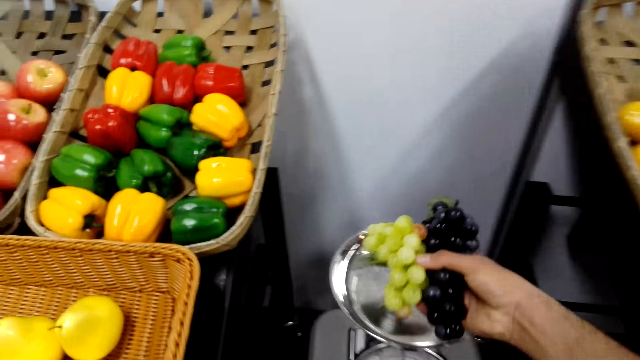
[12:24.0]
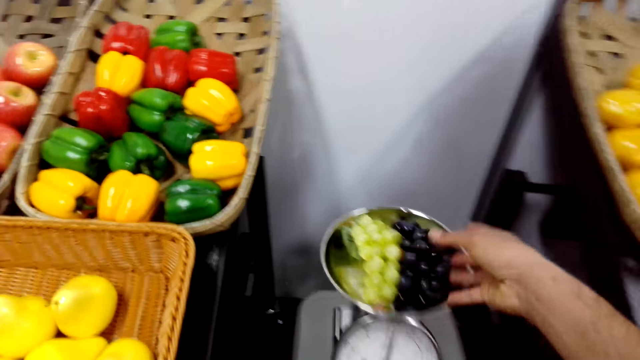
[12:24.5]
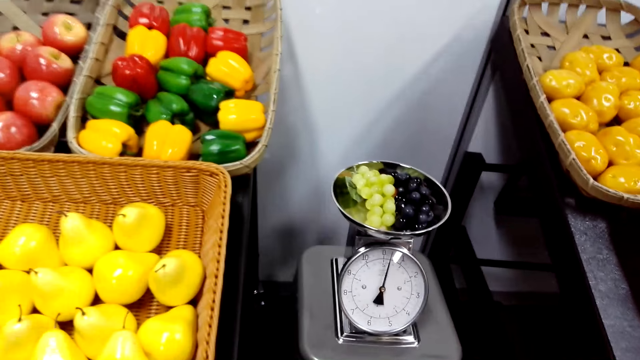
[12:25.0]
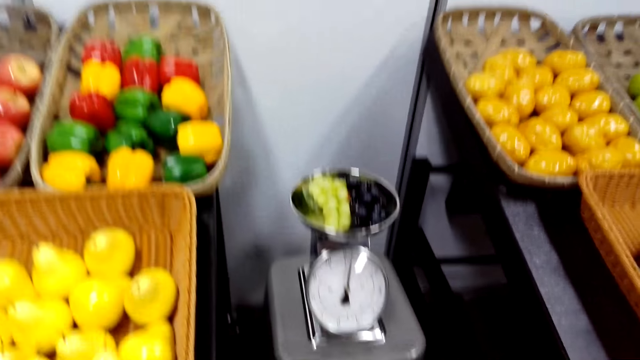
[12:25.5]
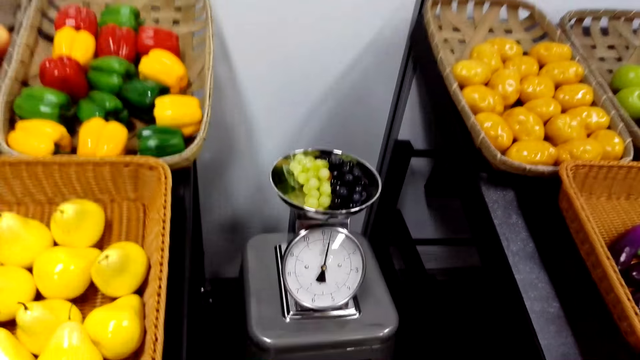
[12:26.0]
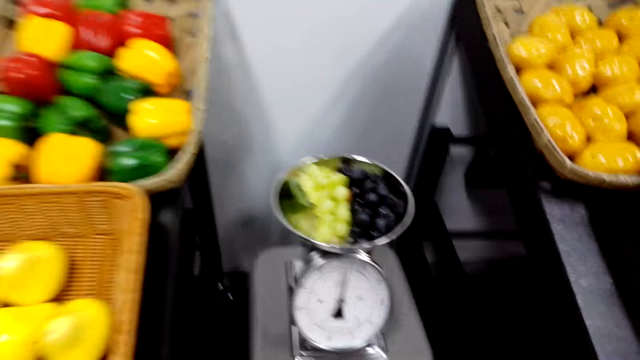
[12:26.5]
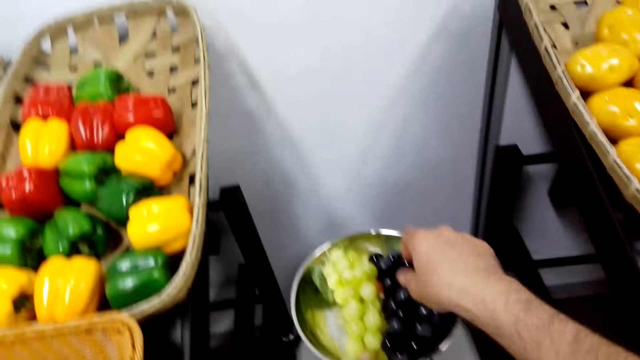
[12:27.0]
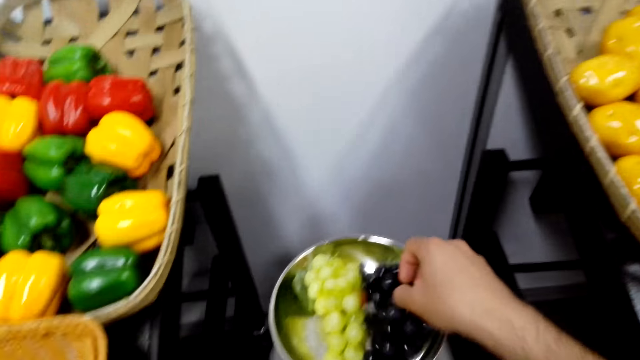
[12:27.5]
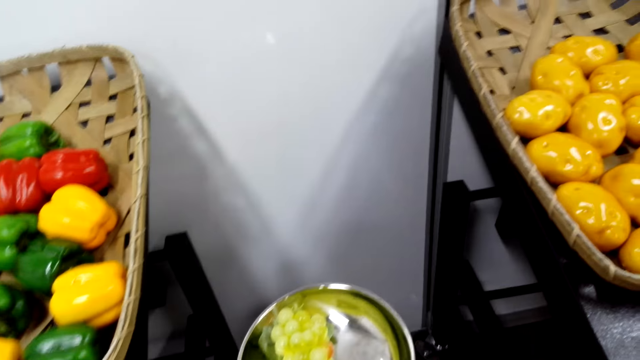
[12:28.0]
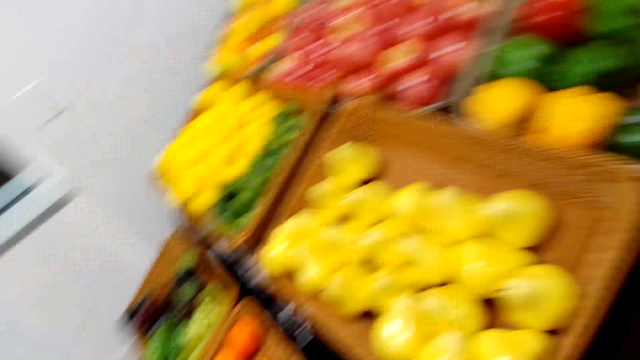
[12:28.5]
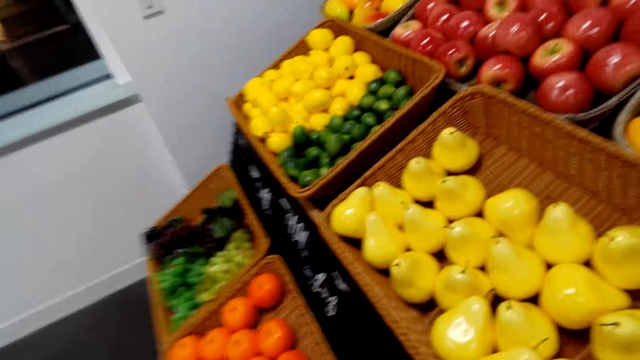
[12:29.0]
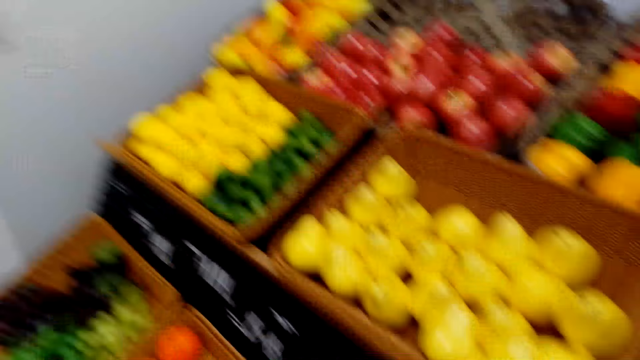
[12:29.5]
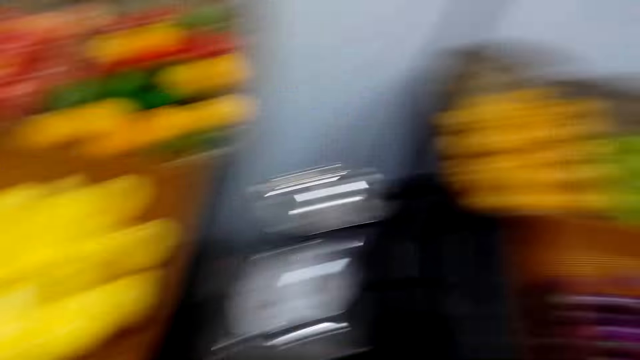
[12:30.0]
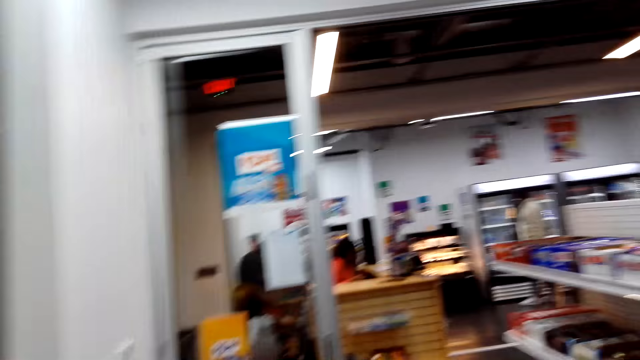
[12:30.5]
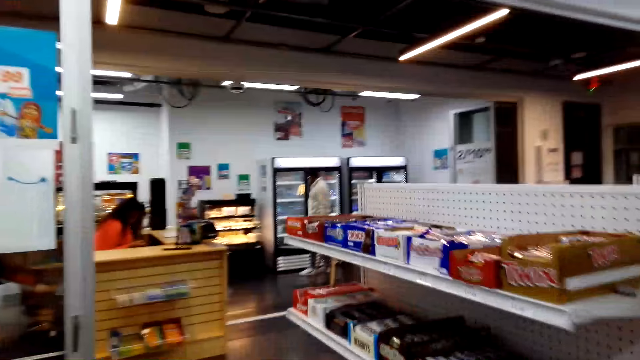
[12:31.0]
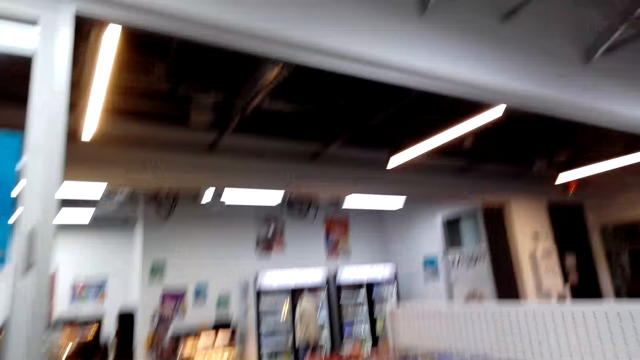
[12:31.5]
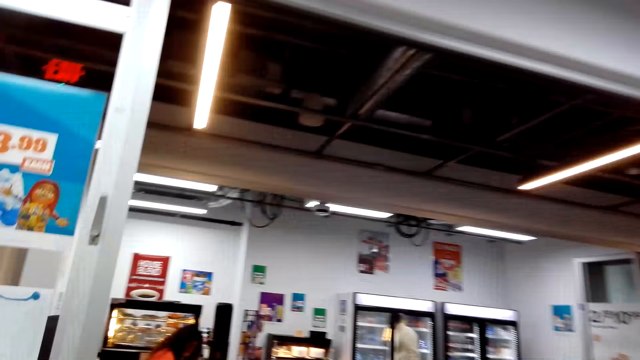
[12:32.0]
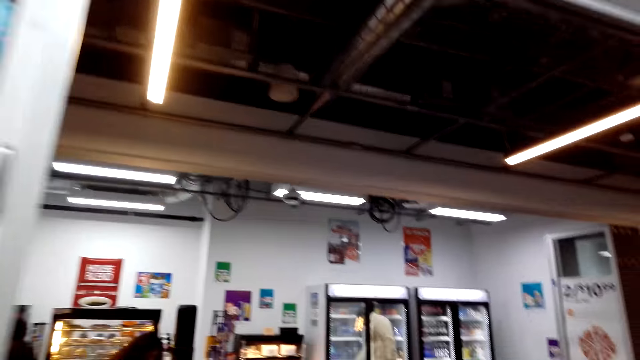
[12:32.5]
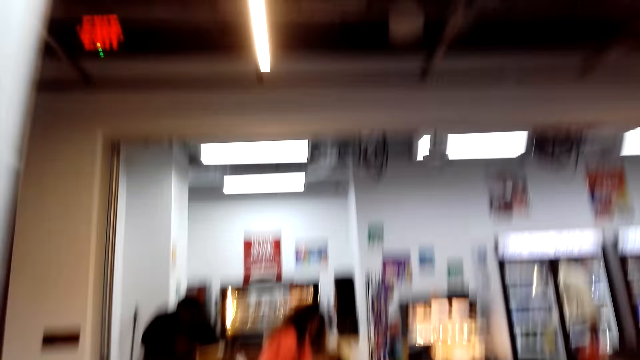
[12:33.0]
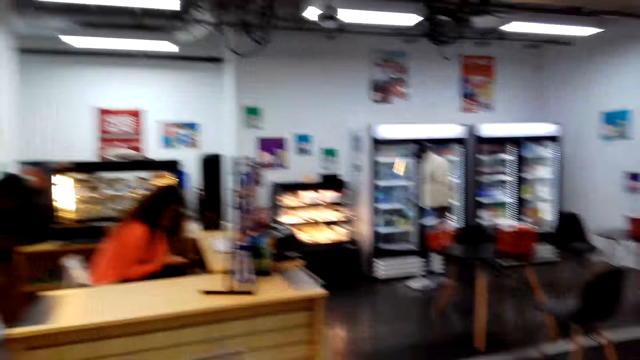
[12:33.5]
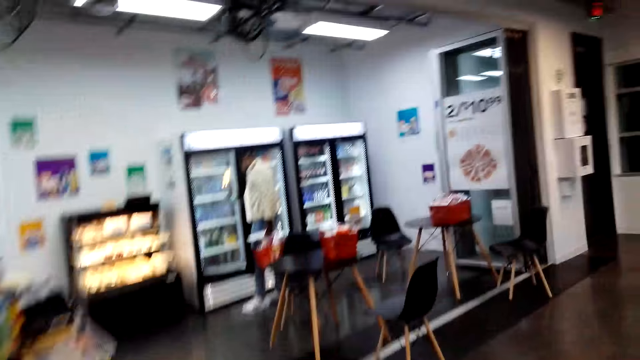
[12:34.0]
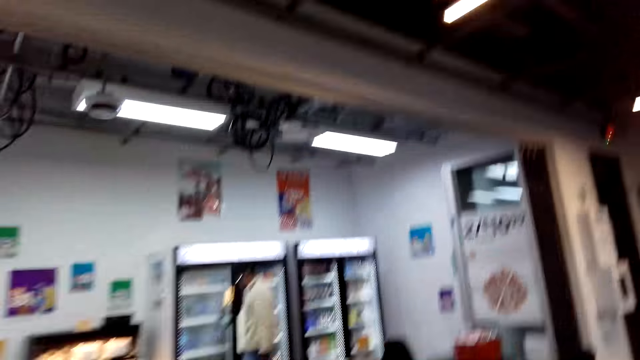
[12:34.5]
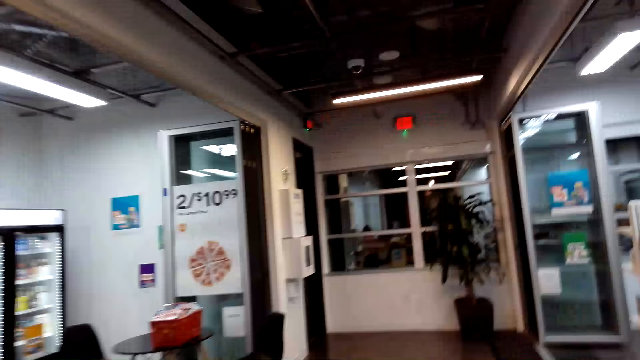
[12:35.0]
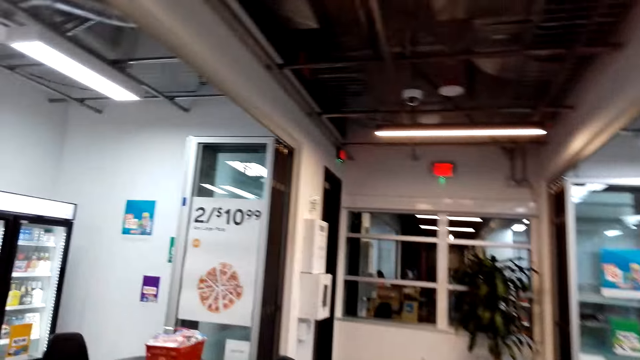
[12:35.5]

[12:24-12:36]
The camera wearer places the grapes on a weighing machine. They pick the grapes from the weighing machine. They walk around the shop.

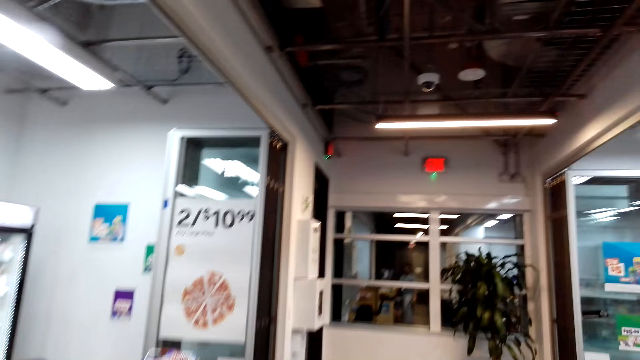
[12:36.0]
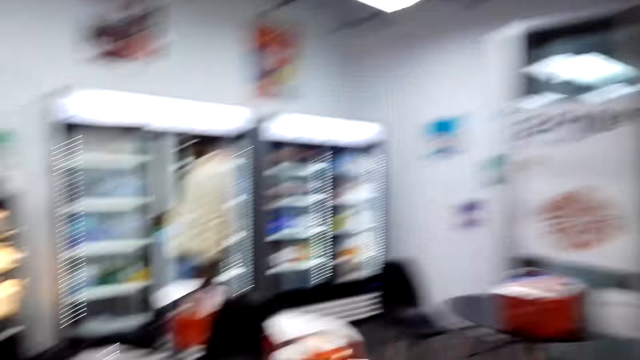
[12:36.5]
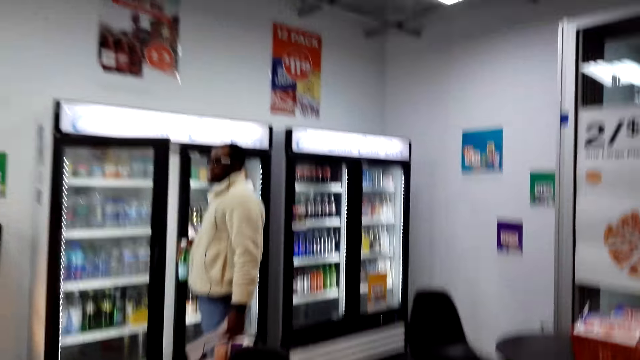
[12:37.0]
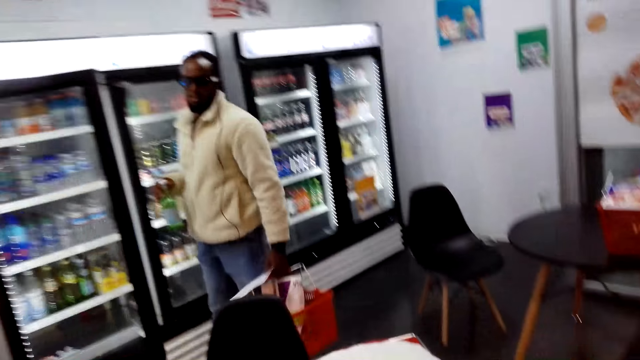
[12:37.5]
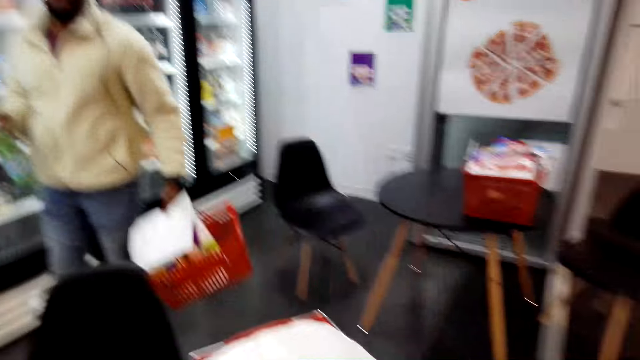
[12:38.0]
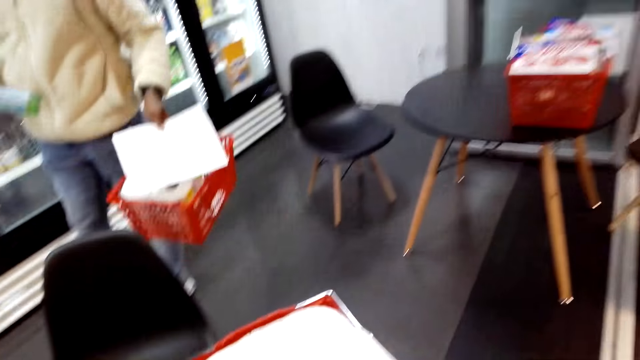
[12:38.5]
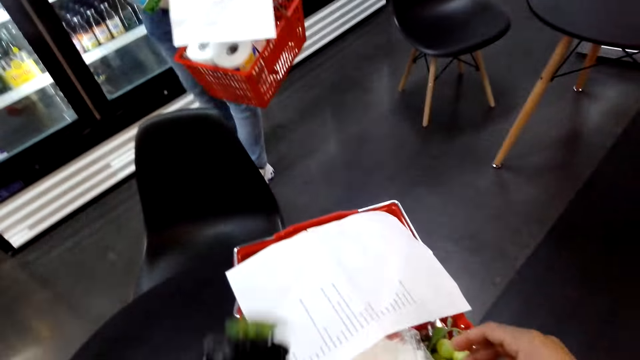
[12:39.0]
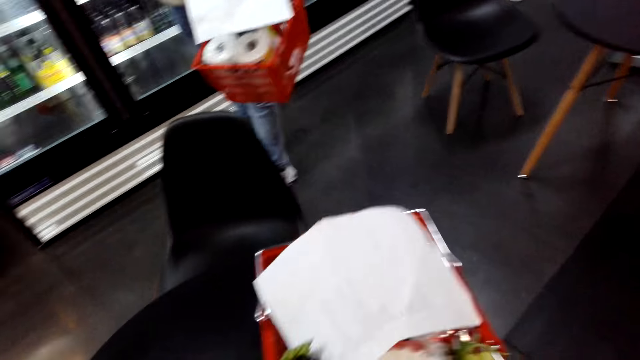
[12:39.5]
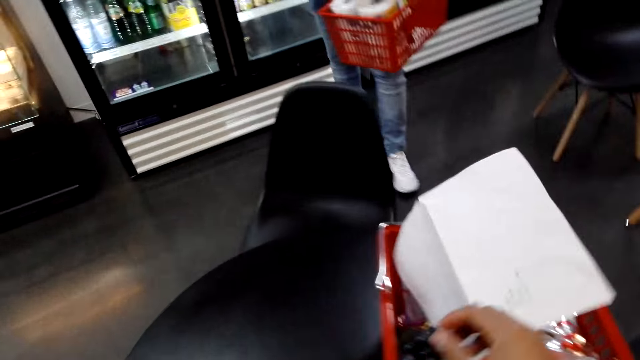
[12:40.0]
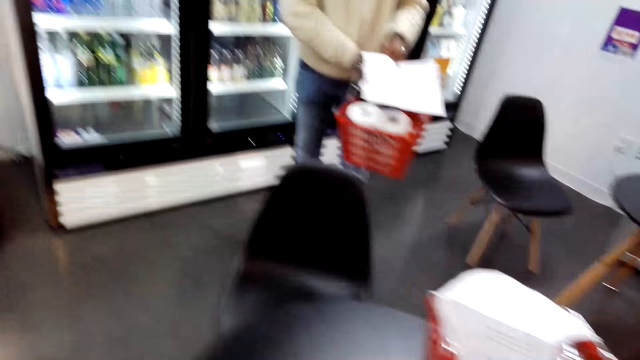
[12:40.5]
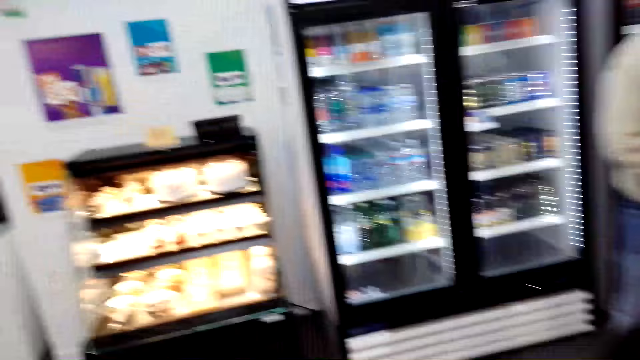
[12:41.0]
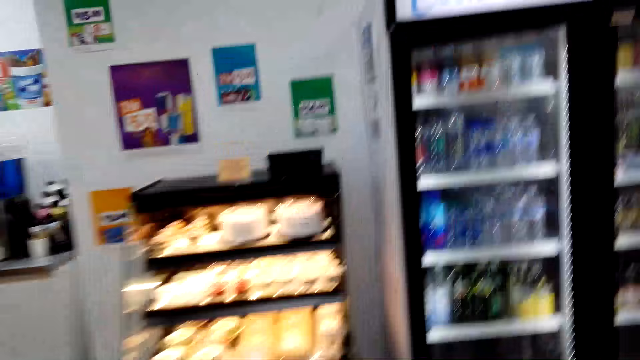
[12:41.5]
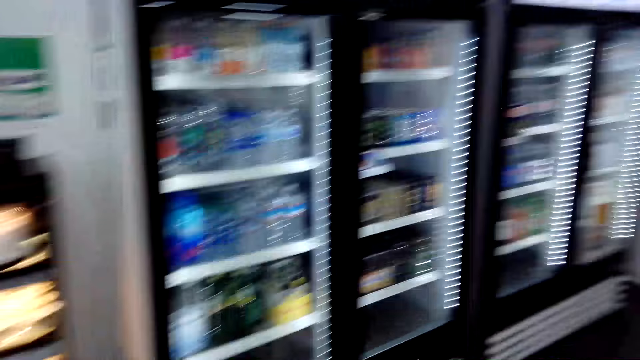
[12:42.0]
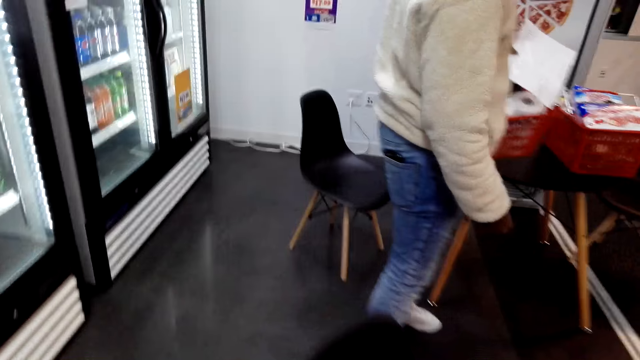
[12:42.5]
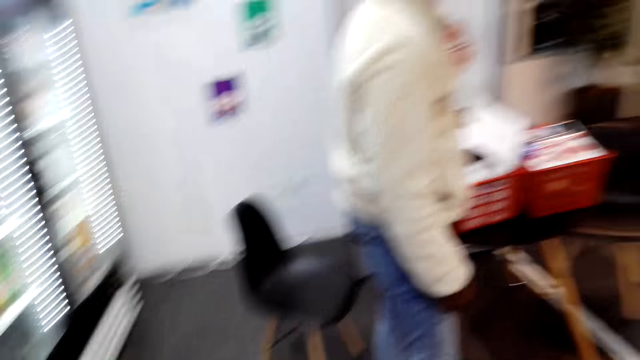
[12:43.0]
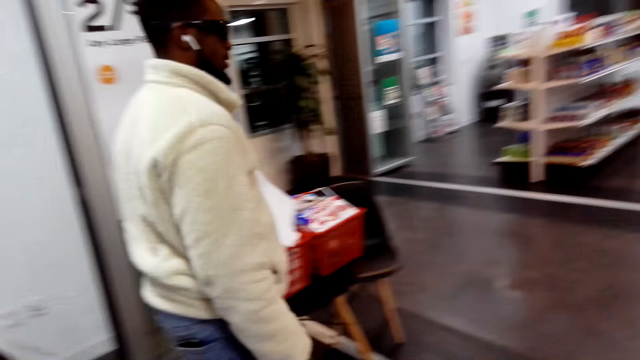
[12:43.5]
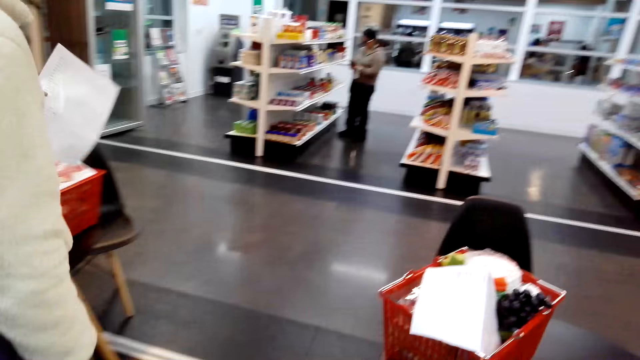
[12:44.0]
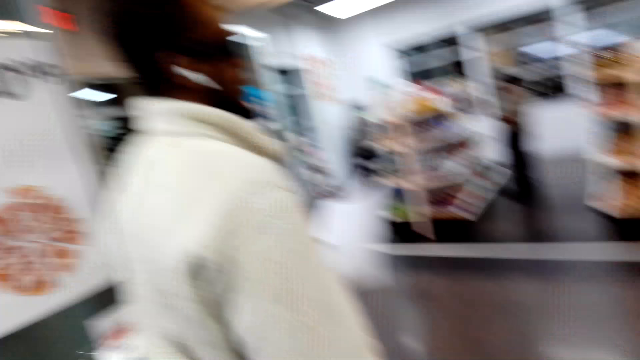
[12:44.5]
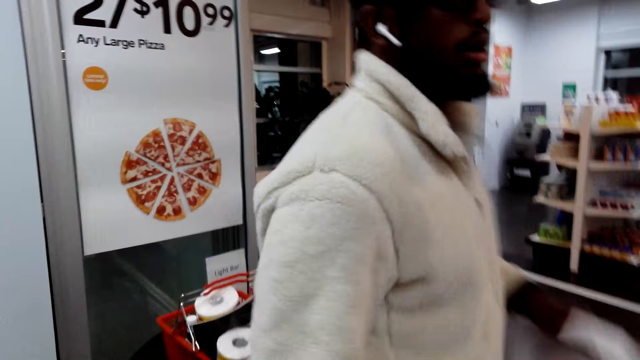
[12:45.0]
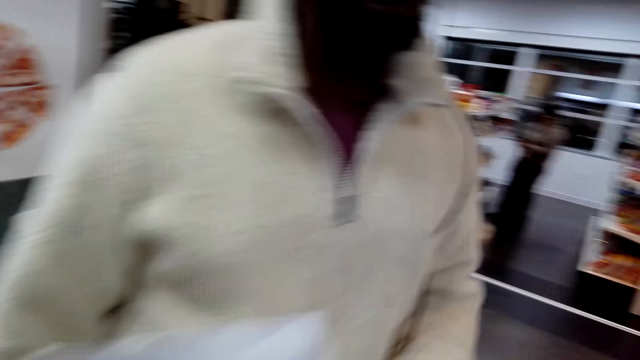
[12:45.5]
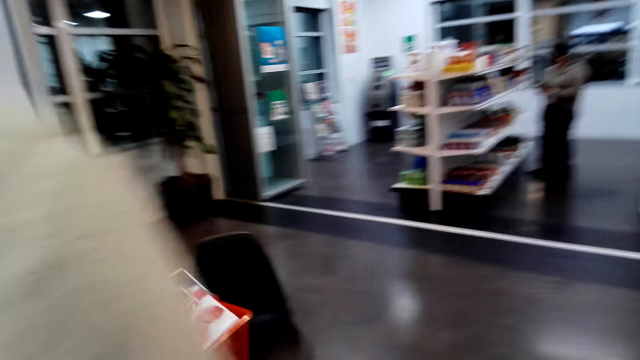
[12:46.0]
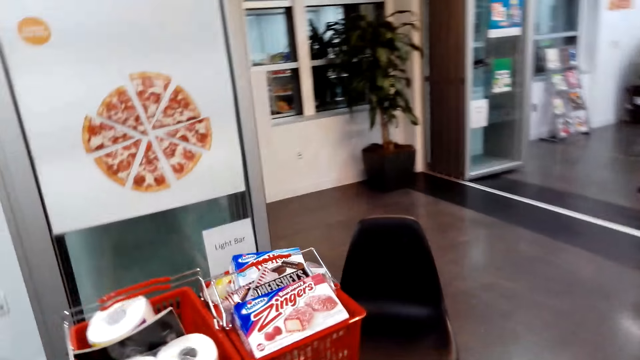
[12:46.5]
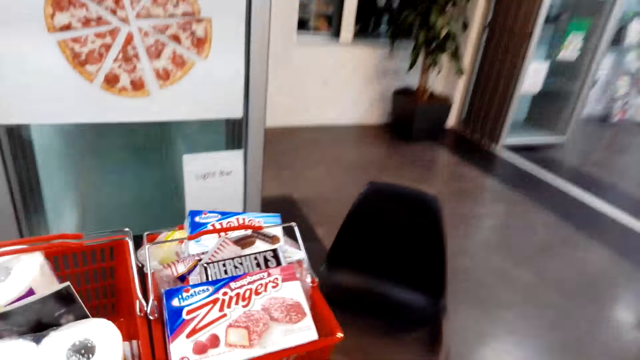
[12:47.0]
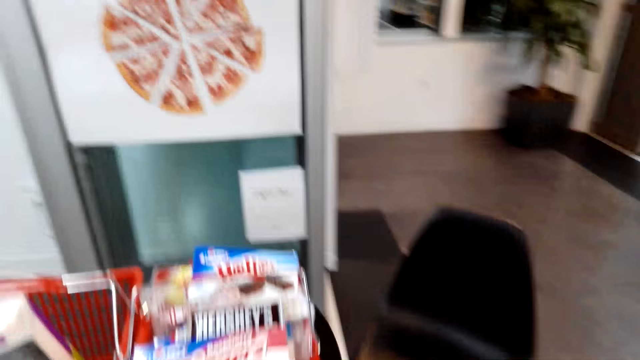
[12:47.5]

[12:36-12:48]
The camera wearer places a carrier on the table. They put fruits in a shopping bucket. They walk around the shop. A man turns around.
